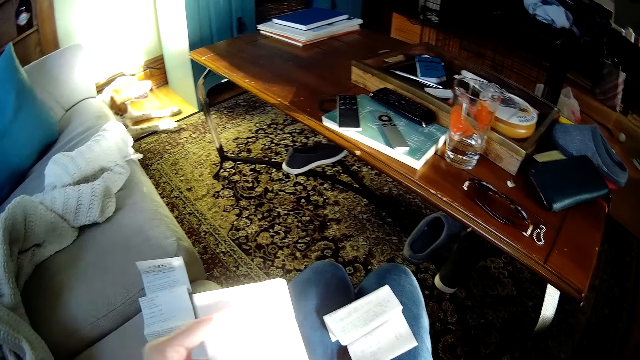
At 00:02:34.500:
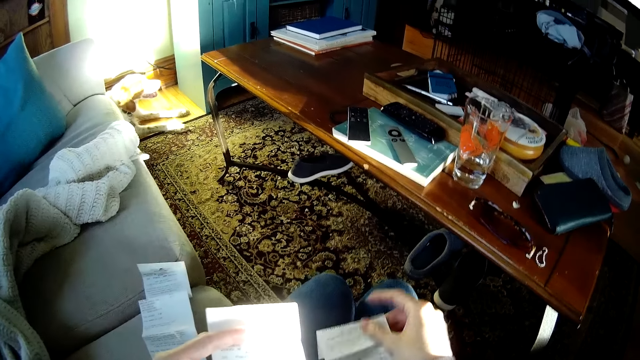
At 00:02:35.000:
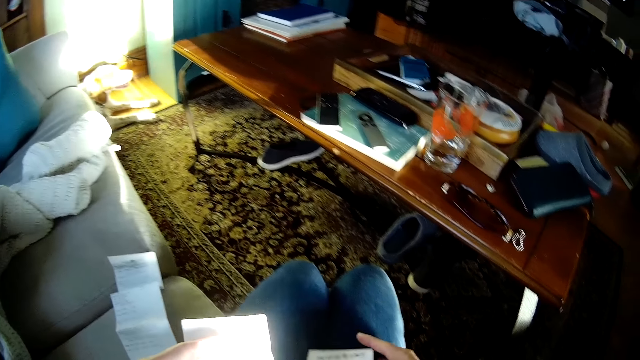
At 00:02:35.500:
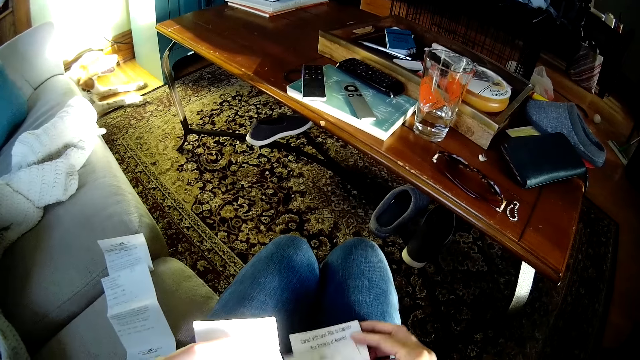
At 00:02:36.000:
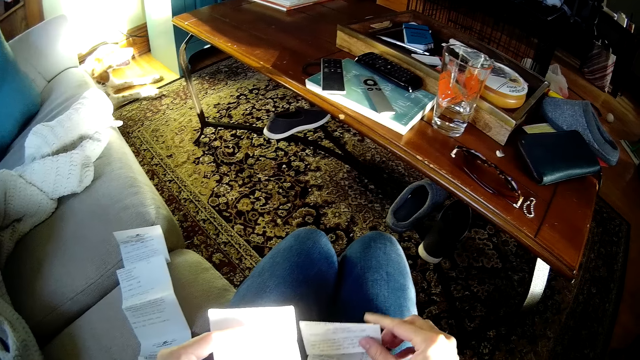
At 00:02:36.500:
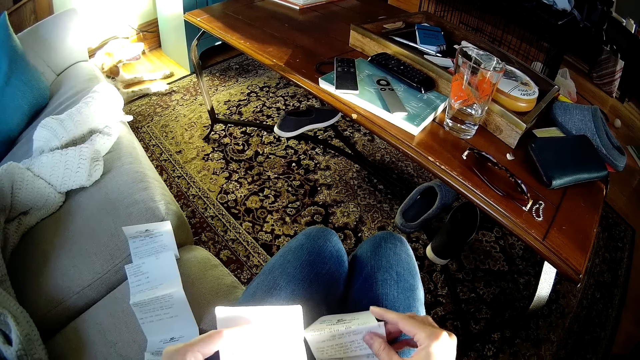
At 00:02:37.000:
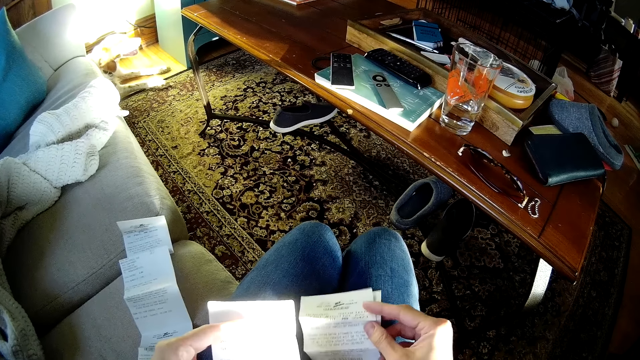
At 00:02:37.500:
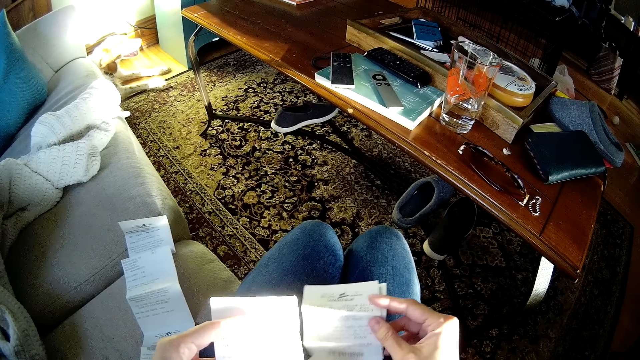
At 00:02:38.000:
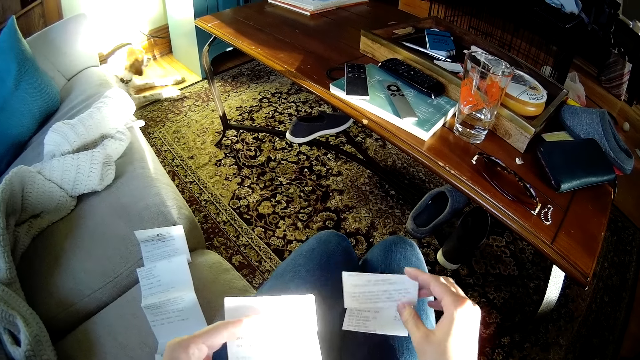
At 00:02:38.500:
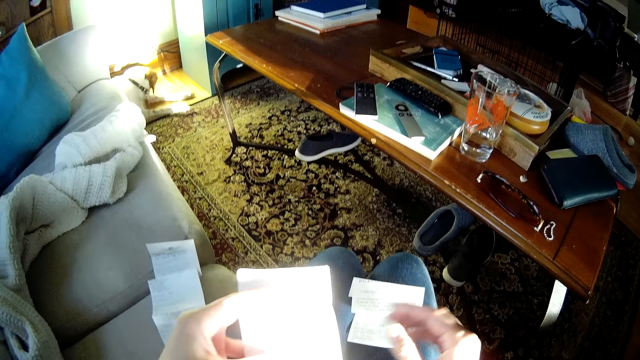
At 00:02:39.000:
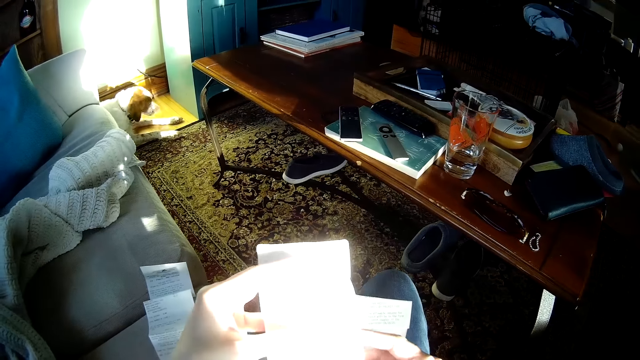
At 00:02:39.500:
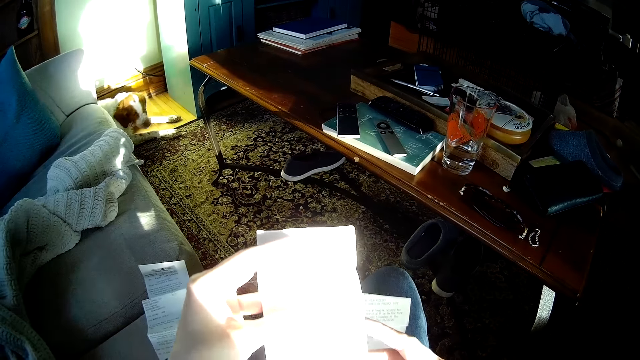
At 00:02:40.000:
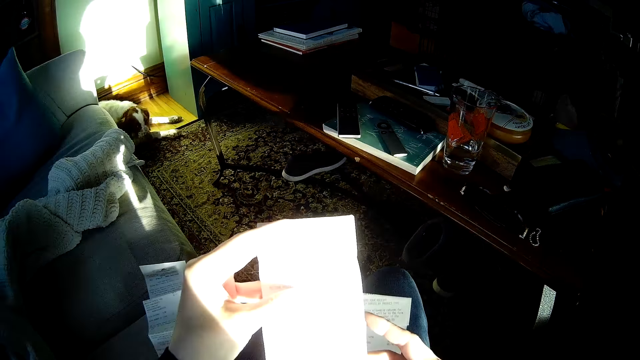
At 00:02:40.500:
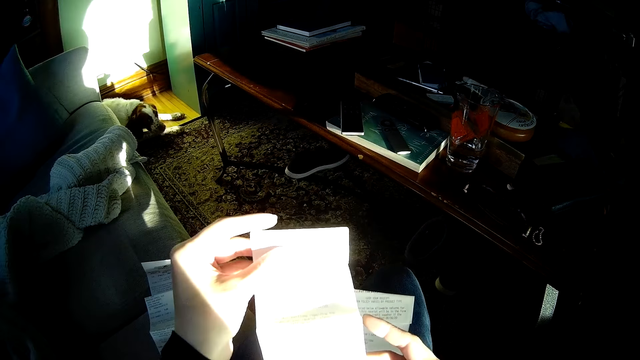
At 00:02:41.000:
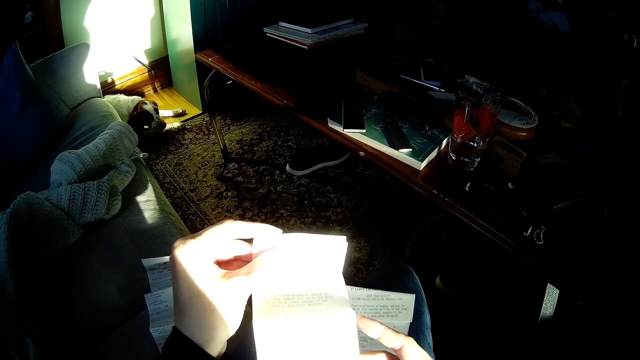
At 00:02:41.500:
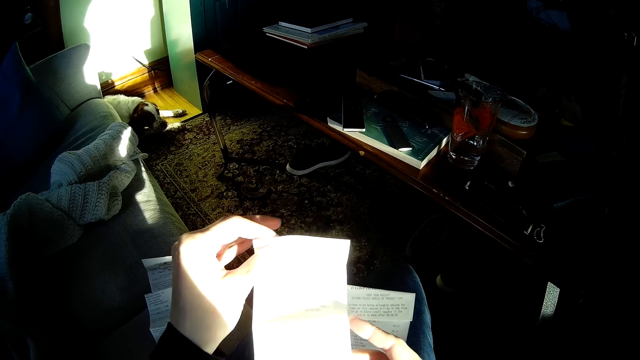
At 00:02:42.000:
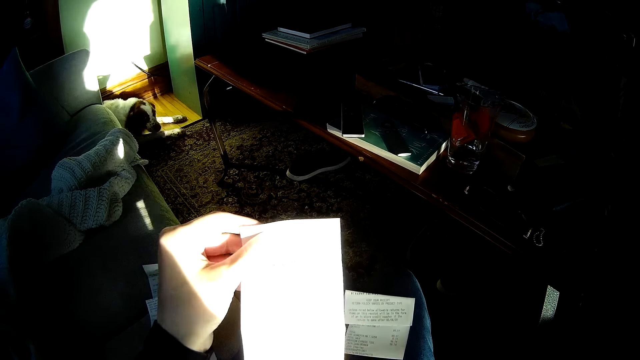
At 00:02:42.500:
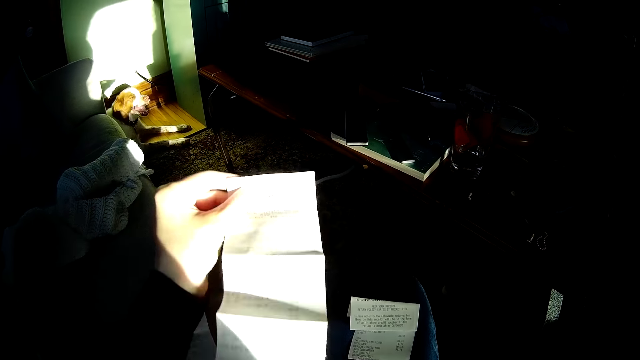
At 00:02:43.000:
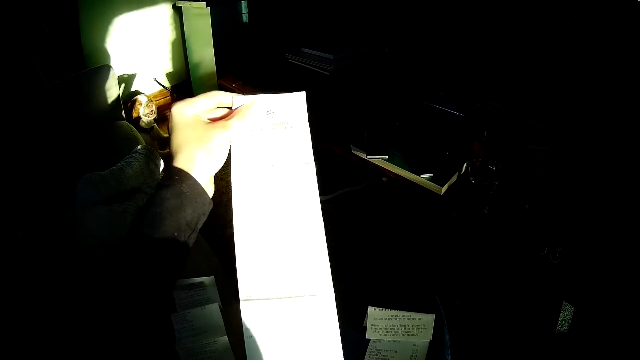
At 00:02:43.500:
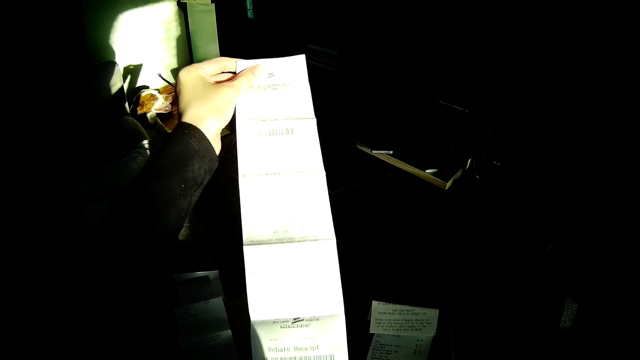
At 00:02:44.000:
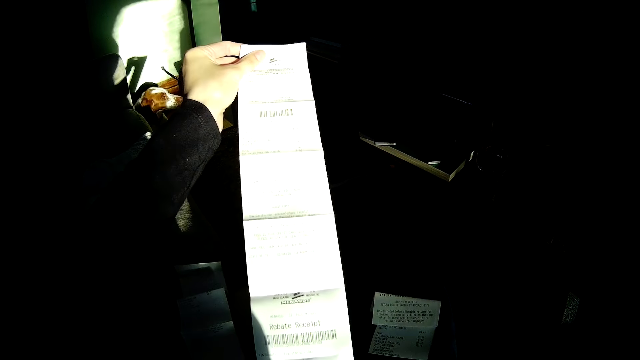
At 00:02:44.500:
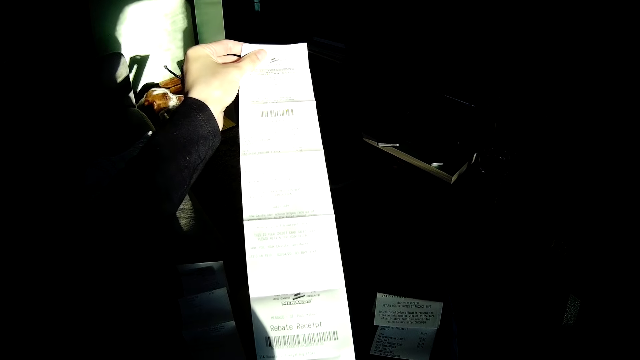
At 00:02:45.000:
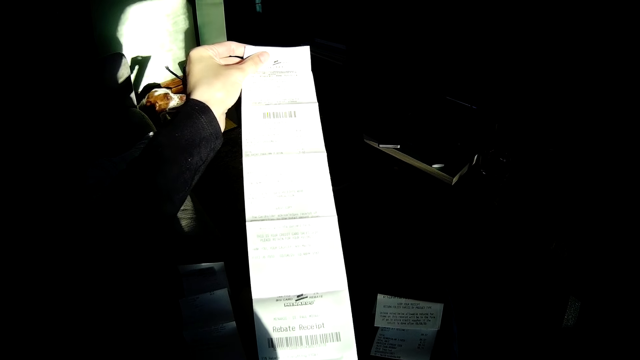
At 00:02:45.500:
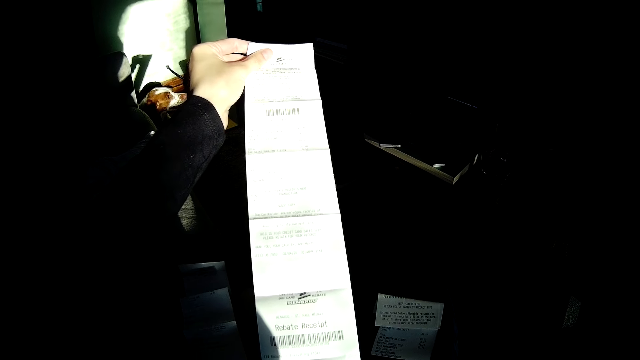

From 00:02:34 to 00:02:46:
The camera wearer unfolds a piece of paper. She picks up the paper on her lap with her right hand. She moves the paper. She reads the paper. She drops the paper on her lap with her right hand. She holds the paper with both hands. She unfolds the paper with both hands.

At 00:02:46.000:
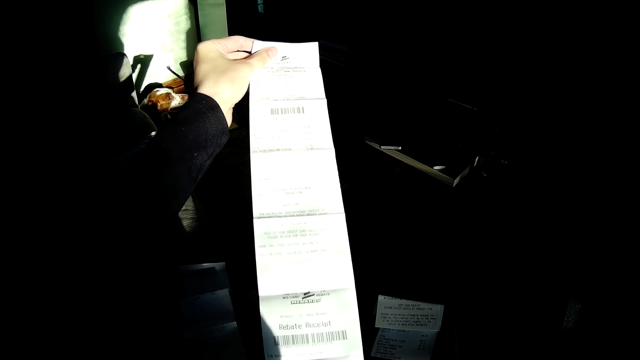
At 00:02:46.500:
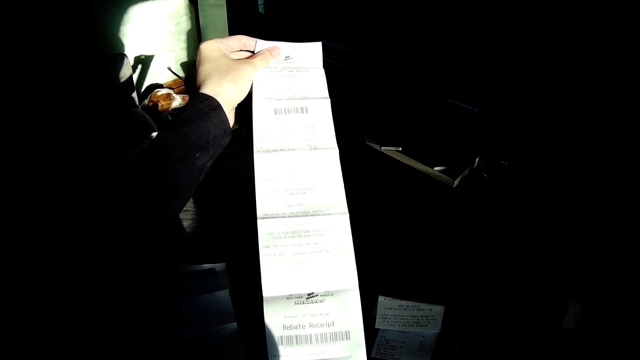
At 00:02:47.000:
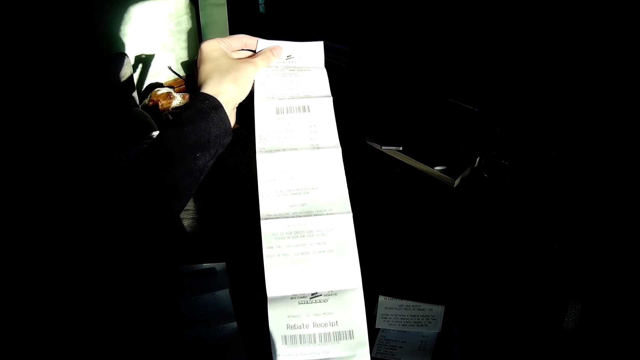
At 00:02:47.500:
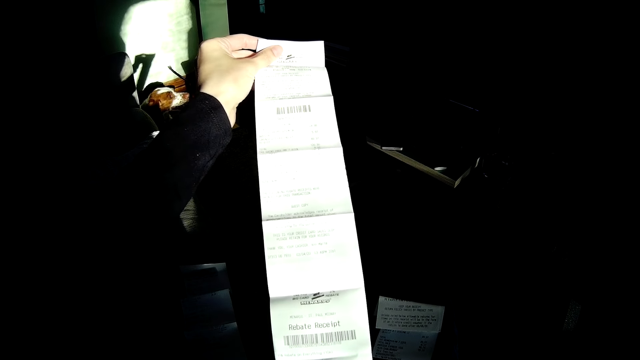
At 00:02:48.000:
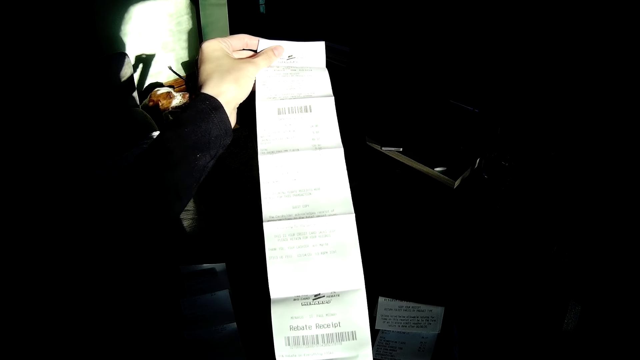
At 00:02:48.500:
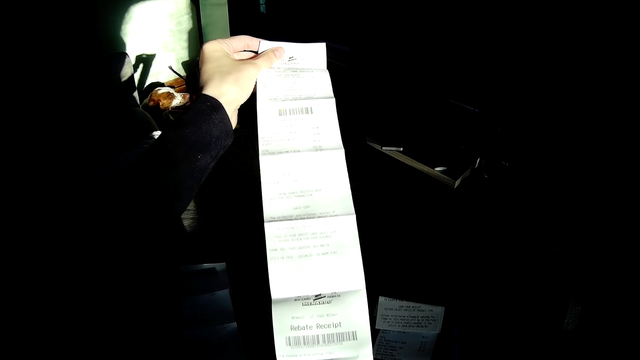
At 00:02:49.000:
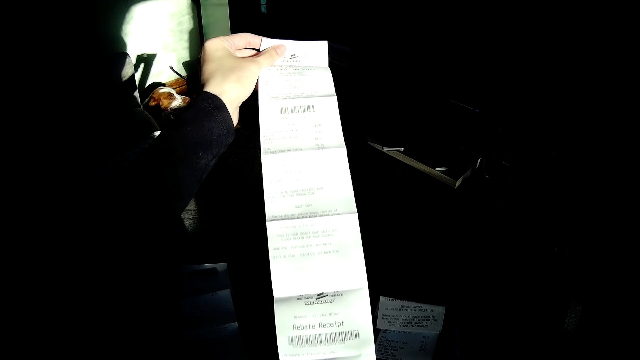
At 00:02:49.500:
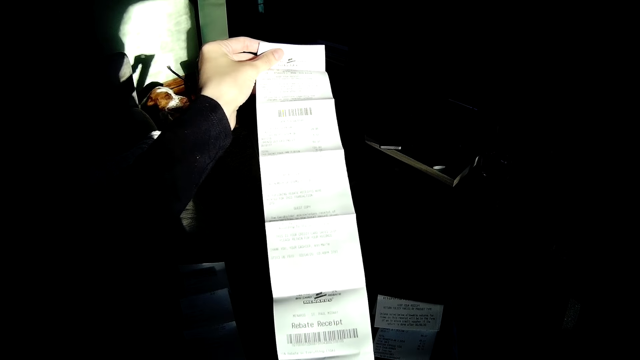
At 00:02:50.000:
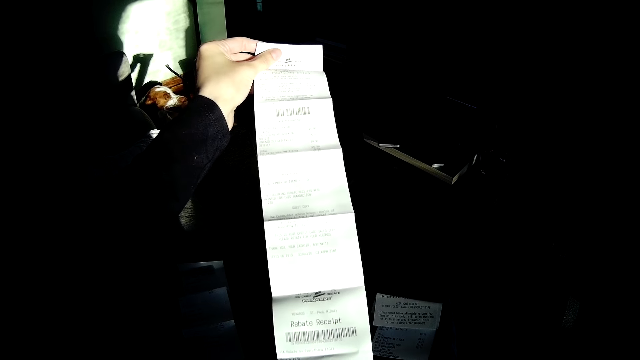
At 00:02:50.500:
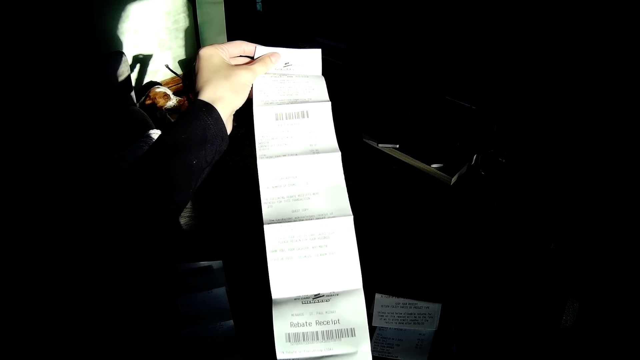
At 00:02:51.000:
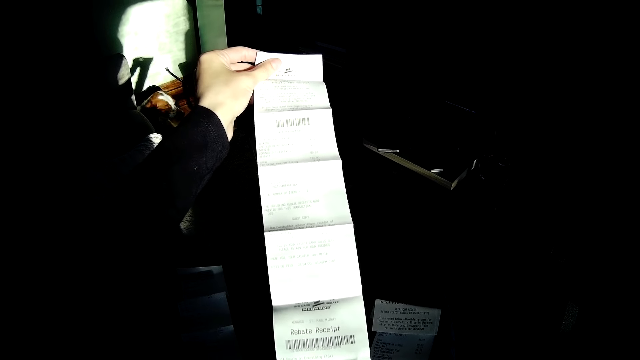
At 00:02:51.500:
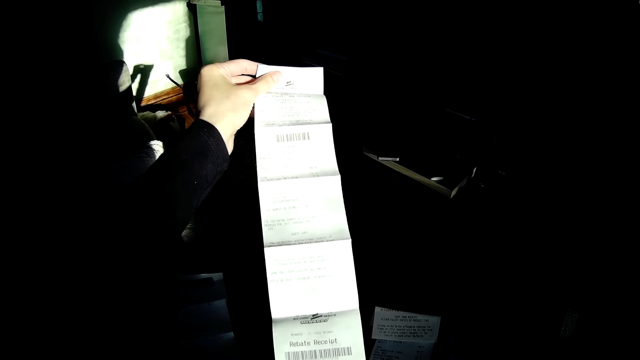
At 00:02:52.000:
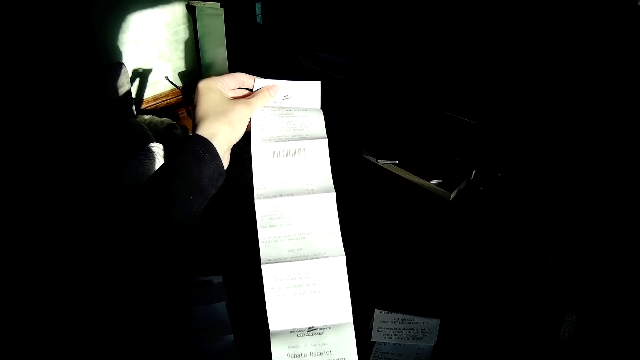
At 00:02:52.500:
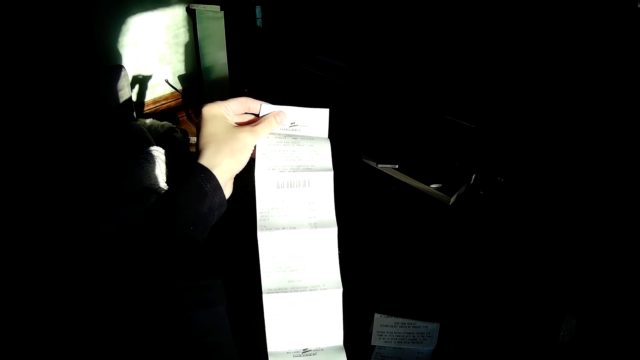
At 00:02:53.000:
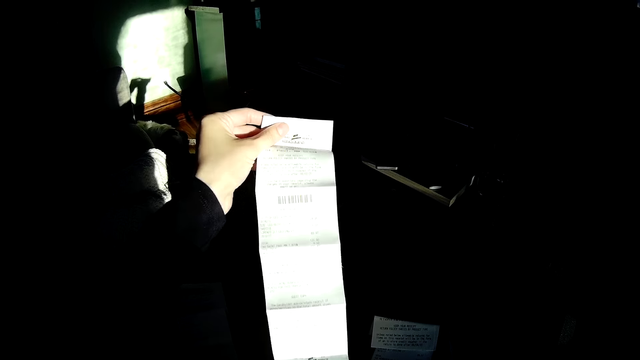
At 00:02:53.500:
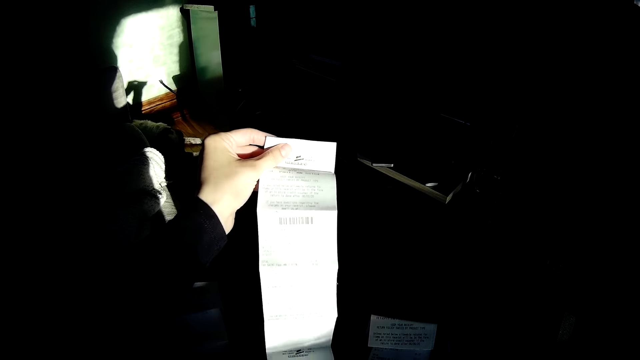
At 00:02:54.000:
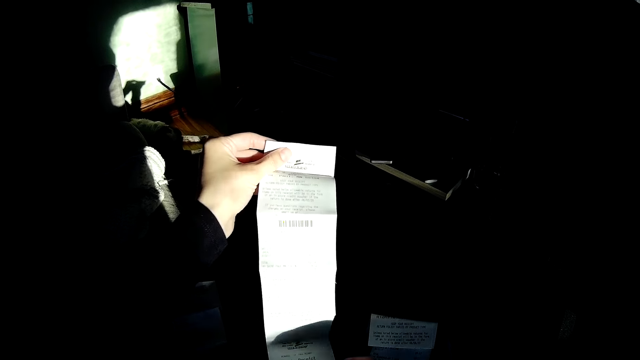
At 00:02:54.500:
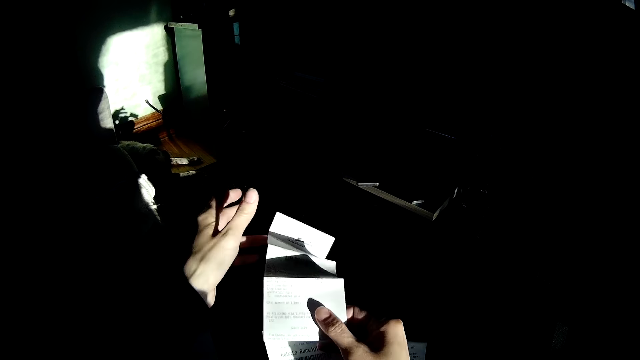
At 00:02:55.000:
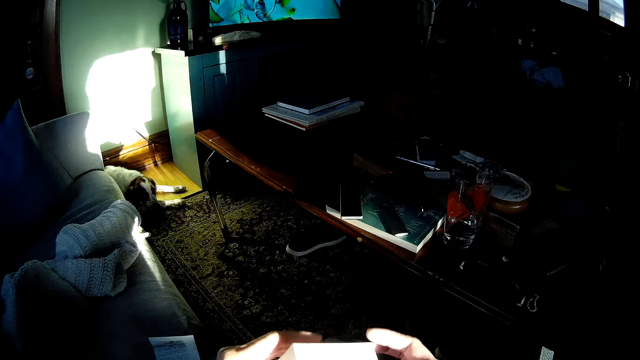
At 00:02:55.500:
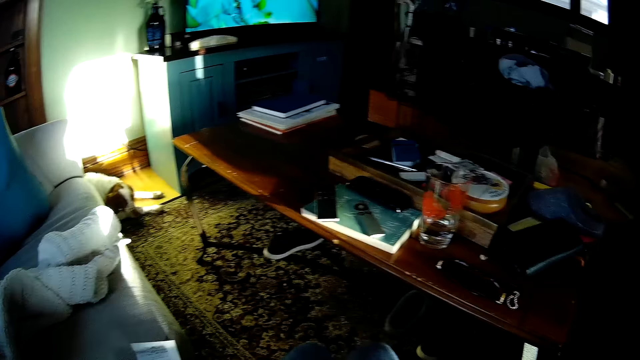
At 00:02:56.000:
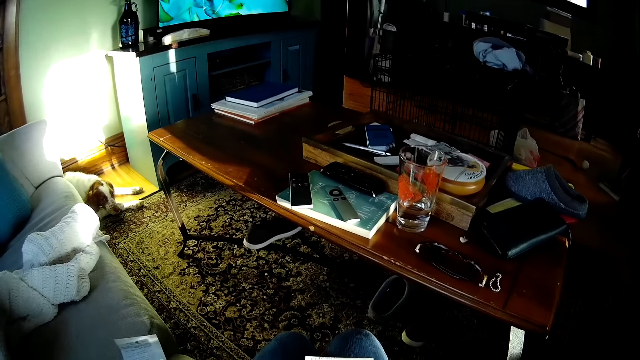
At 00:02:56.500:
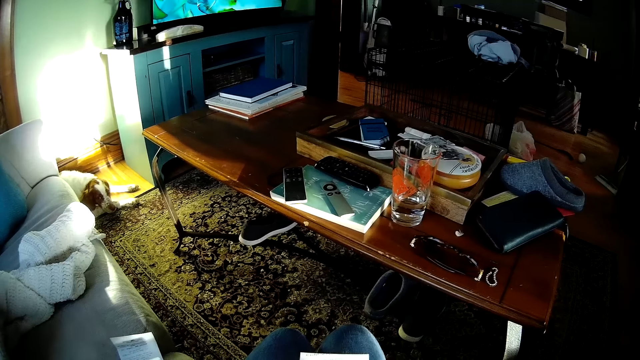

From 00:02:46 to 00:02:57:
The camera wearer looks at a piece of paper. She holds the paper with her right hand. She folds the paper with both hands.
